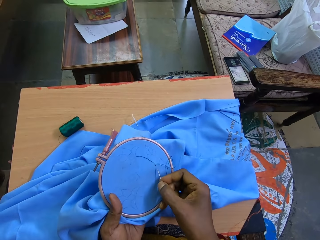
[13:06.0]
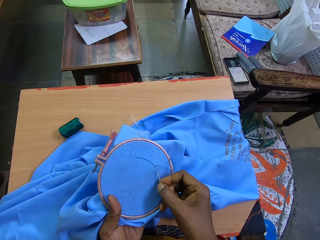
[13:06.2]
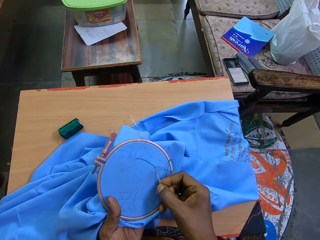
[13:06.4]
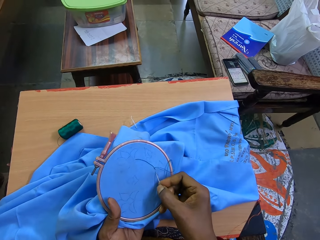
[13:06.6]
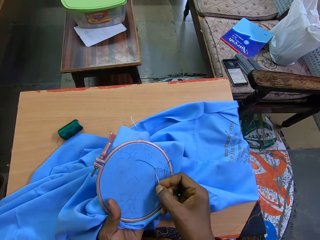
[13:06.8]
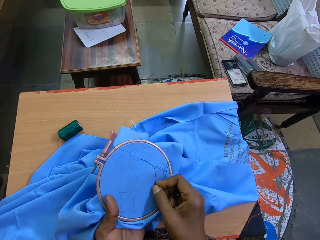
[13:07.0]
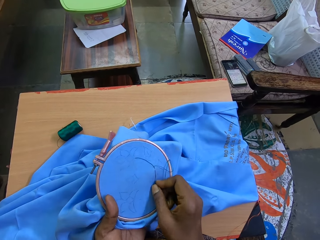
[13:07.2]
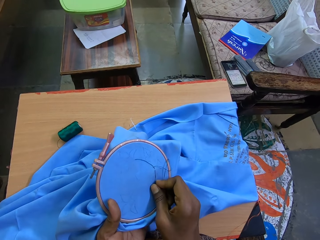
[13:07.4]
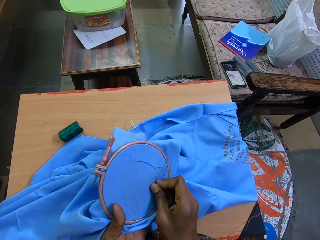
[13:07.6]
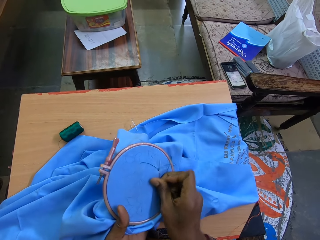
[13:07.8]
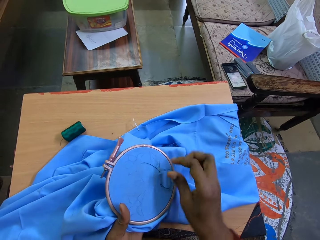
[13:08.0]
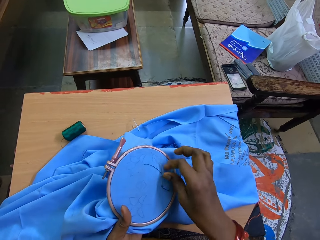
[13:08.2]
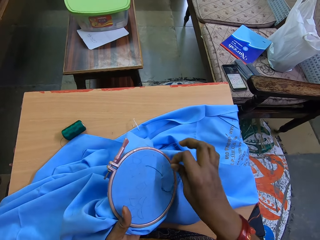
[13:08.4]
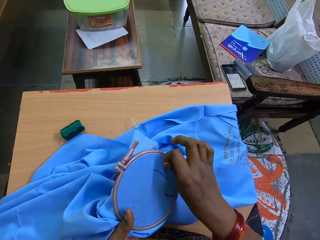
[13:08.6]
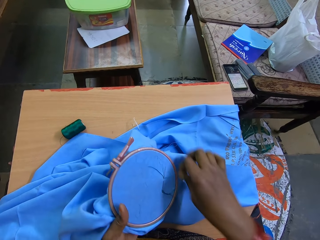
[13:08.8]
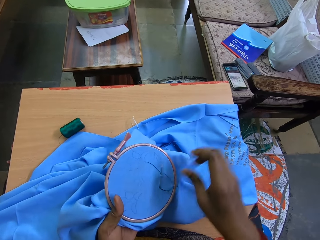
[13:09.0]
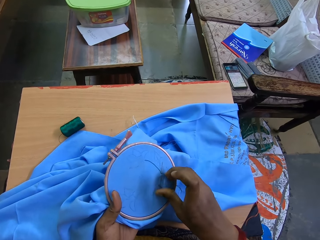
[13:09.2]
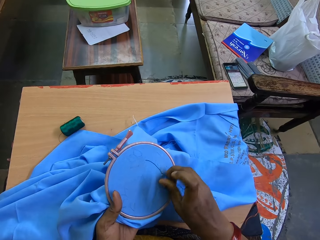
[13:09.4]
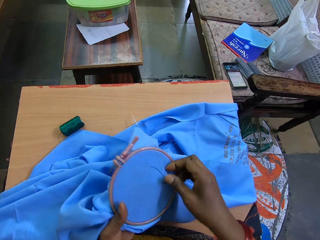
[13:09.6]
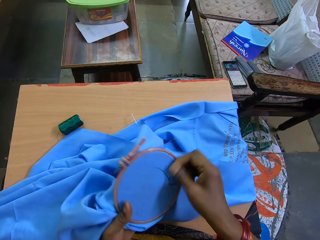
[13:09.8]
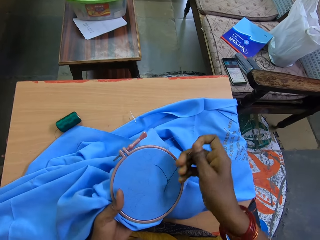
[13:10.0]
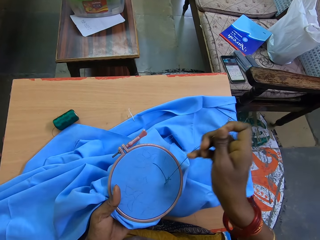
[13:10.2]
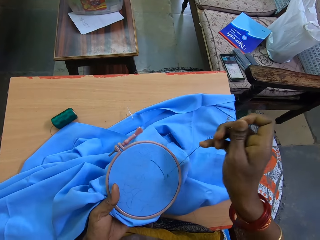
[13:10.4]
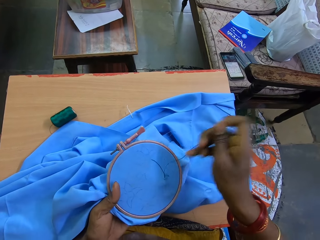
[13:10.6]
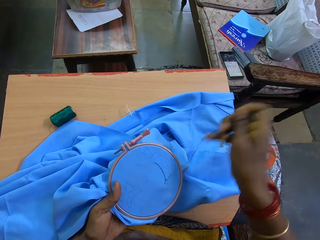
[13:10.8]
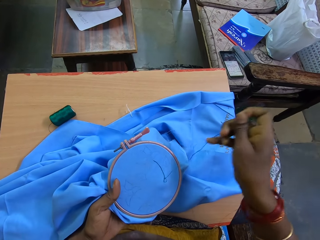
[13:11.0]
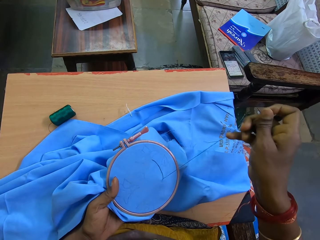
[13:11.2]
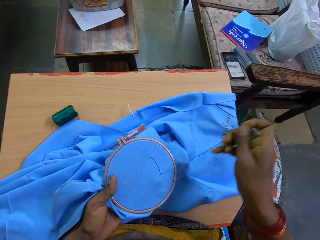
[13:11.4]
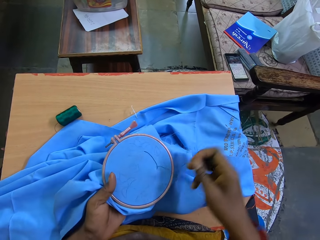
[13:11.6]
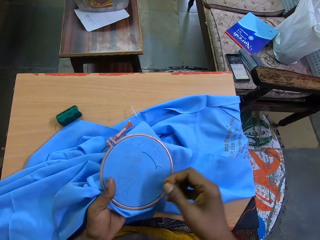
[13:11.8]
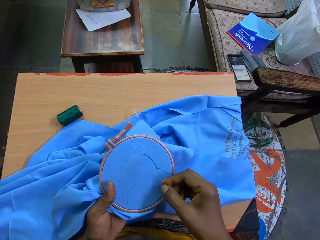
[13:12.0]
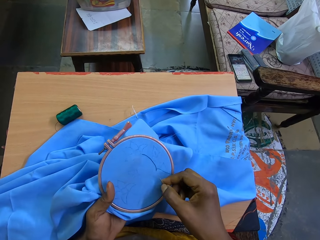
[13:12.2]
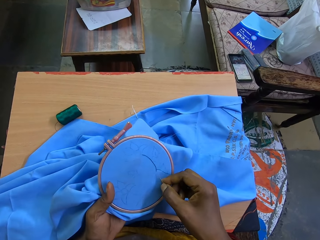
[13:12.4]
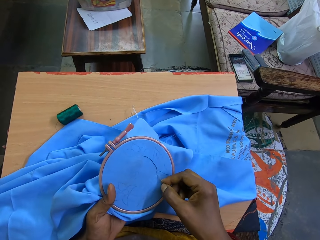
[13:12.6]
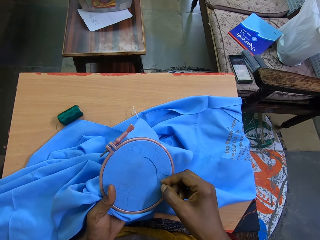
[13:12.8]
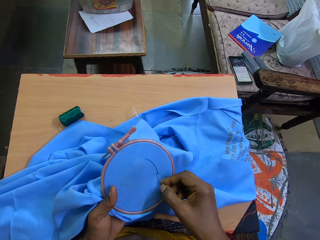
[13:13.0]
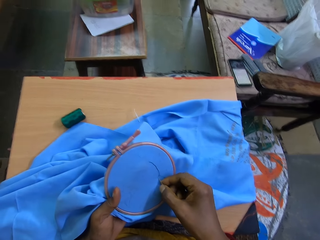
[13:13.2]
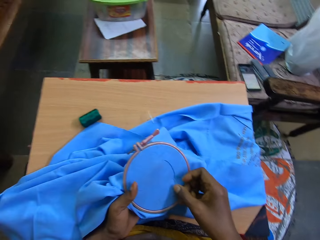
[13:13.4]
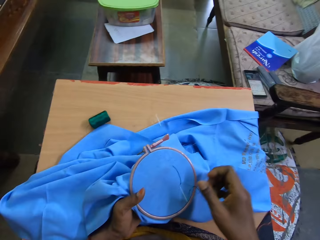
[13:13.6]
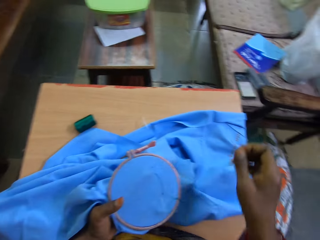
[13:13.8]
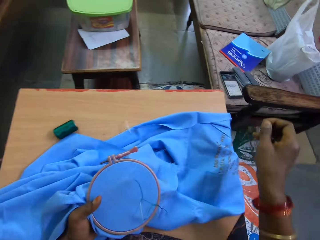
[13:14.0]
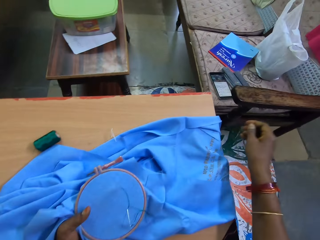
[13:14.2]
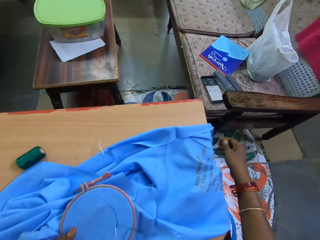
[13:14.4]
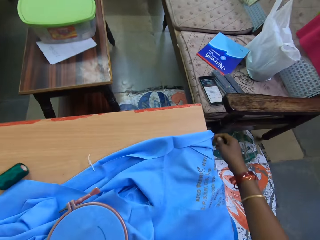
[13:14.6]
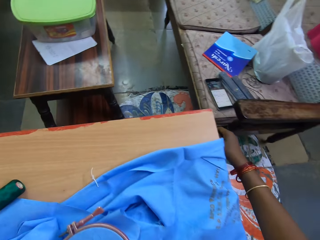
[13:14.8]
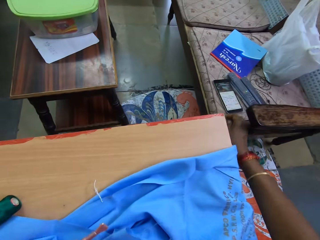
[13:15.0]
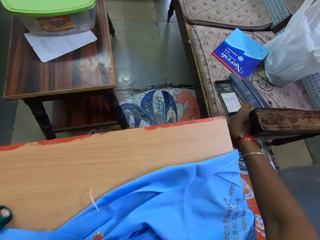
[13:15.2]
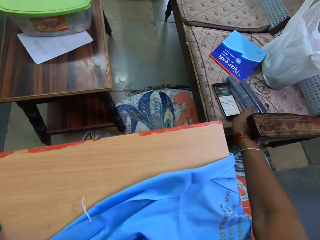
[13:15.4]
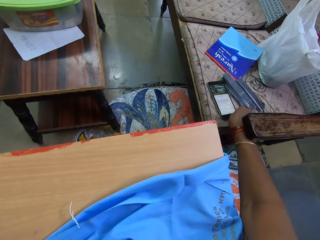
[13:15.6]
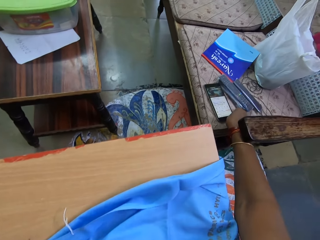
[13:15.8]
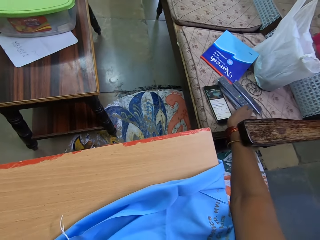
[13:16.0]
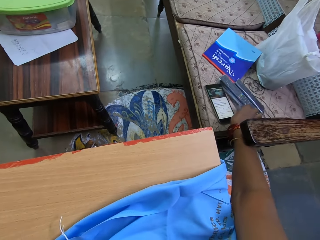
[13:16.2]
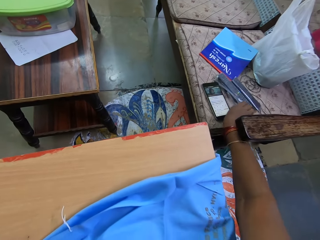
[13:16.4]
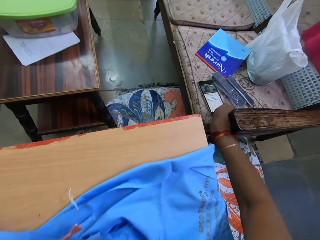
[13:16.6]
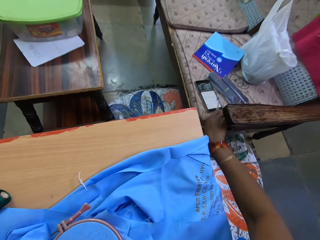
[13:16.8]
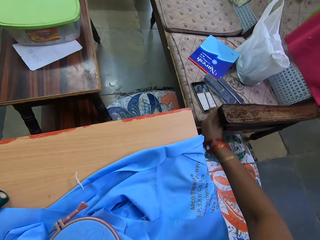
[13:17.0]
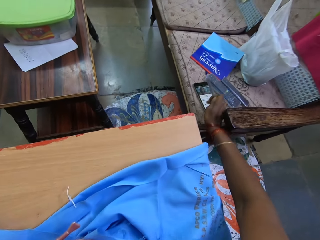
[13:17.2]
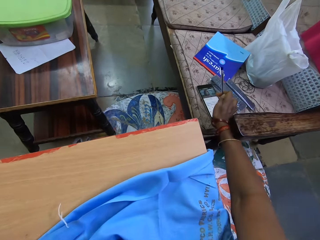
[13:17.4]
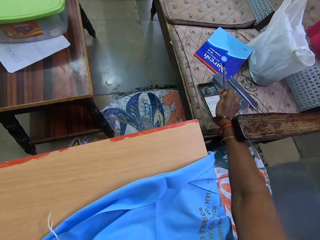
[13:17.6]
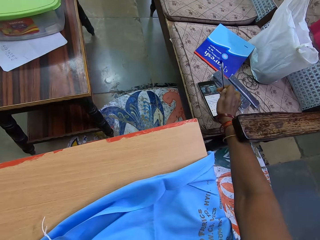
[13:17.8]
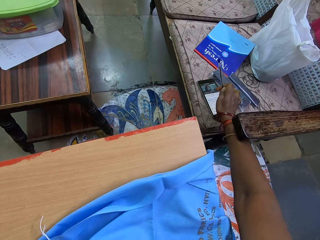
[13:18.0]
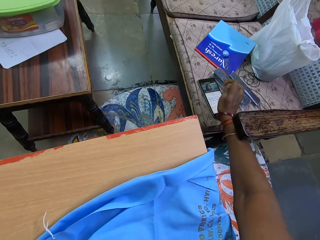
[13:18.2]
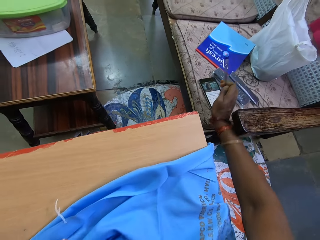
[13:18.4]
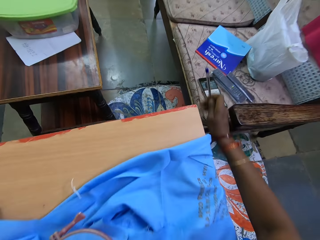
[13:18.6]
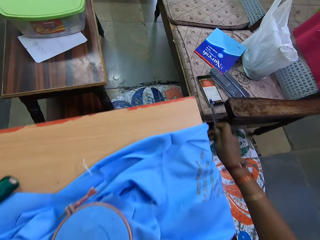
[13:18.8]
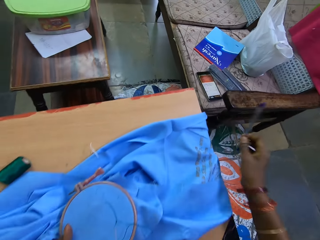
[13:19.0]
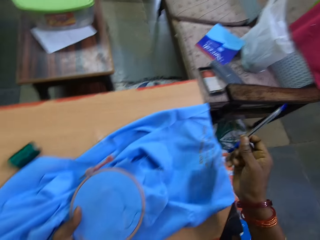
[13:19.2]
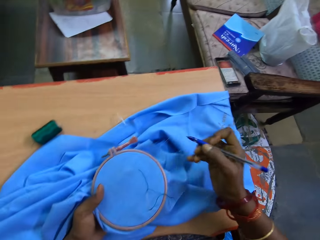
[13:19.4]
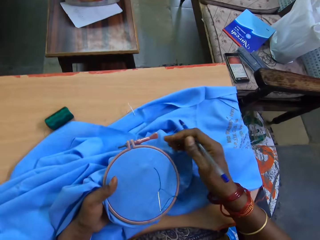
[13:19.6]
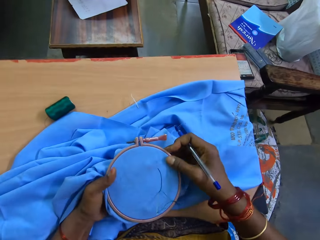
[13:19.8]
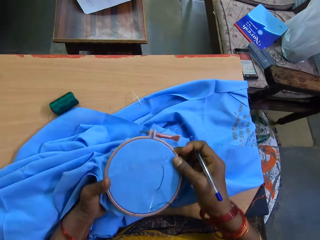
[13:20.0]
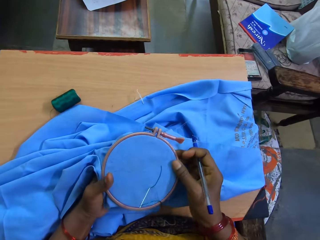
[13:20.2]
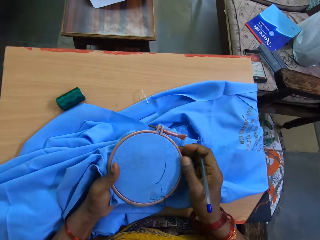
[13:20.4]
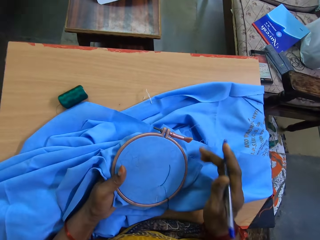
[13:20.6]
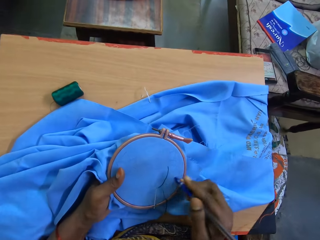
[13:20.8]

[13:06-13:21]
The camera wearer puts the needle on the fabric. She touches the thread. She touches the needle. She puts the needle on the fabric. She touches the phone. She picks up a pen from the chair with her right hand. She scrolls through her phone with her right hand. She touches the phone.

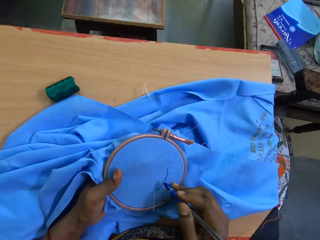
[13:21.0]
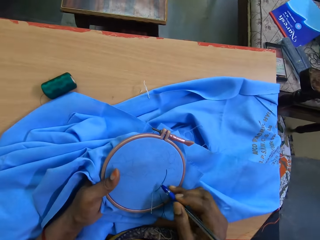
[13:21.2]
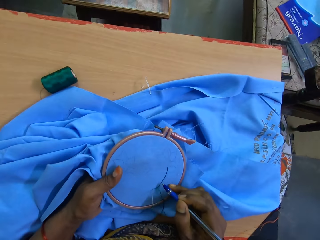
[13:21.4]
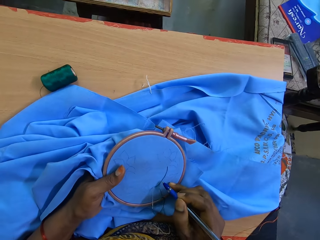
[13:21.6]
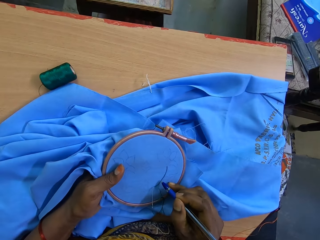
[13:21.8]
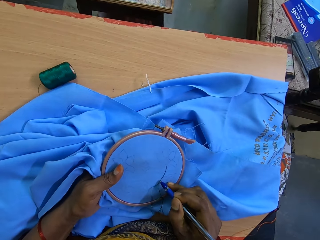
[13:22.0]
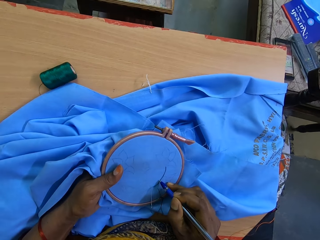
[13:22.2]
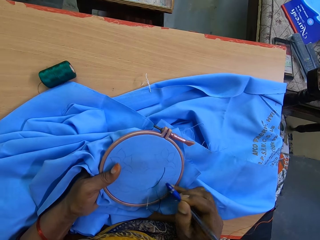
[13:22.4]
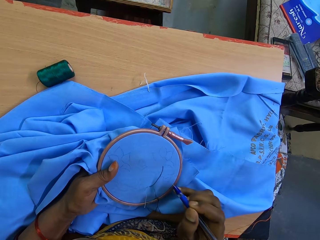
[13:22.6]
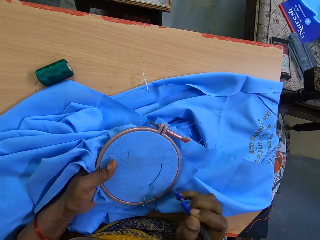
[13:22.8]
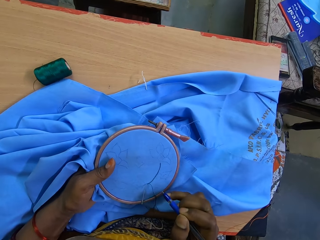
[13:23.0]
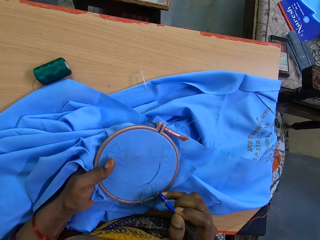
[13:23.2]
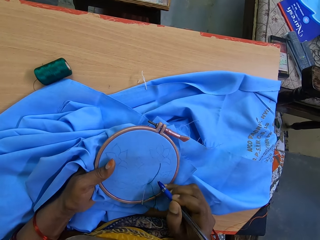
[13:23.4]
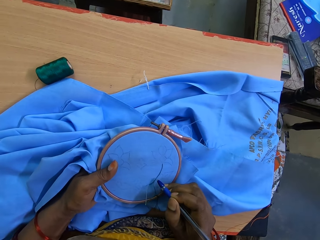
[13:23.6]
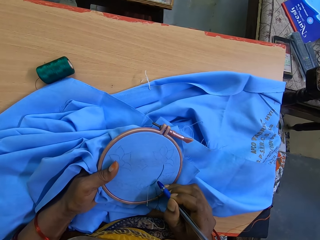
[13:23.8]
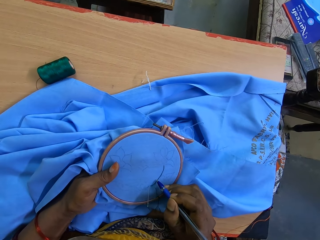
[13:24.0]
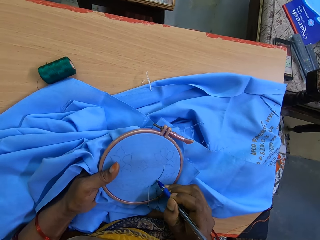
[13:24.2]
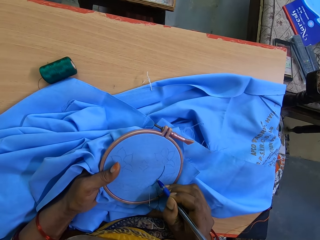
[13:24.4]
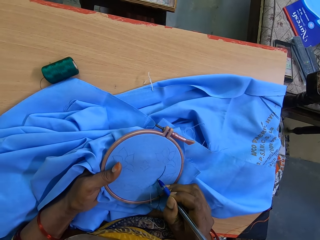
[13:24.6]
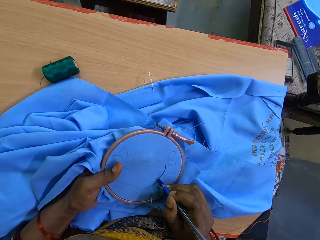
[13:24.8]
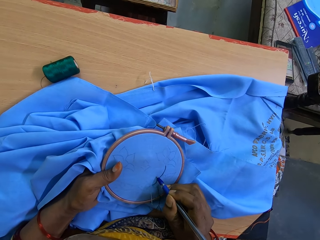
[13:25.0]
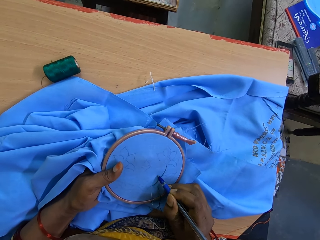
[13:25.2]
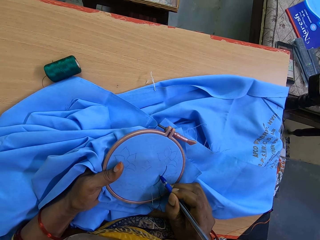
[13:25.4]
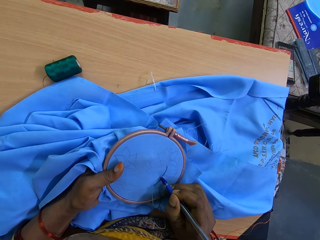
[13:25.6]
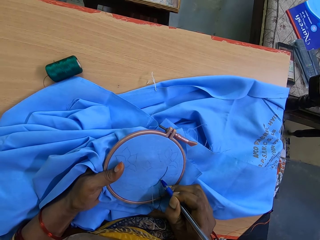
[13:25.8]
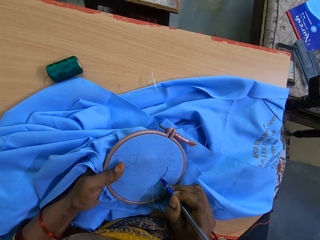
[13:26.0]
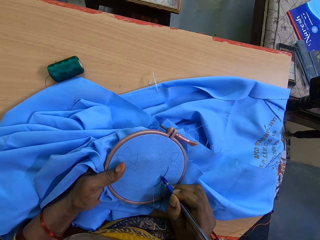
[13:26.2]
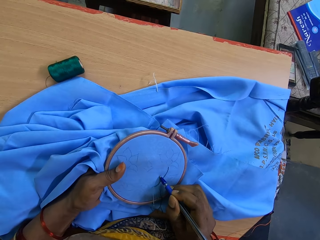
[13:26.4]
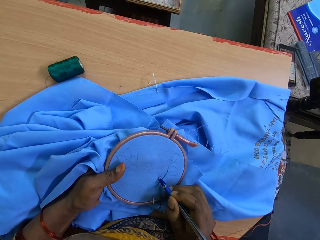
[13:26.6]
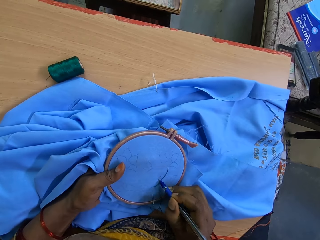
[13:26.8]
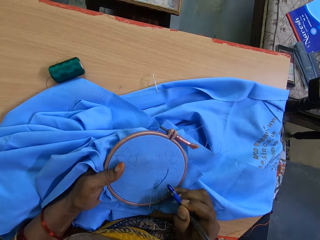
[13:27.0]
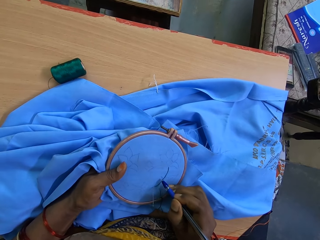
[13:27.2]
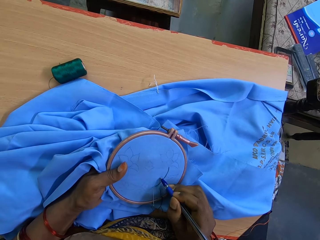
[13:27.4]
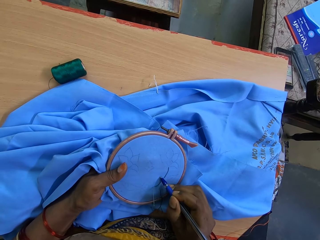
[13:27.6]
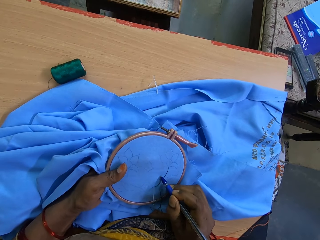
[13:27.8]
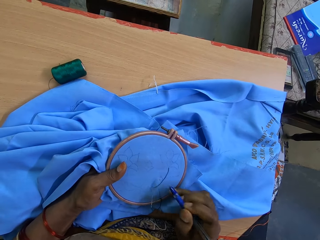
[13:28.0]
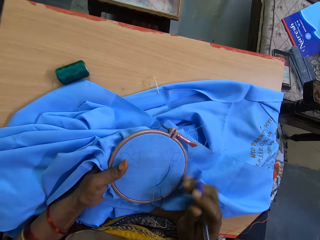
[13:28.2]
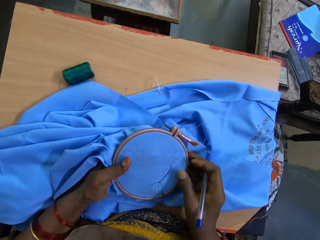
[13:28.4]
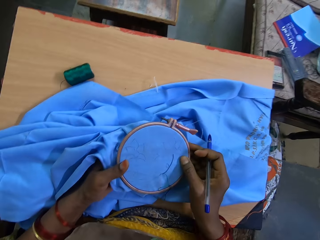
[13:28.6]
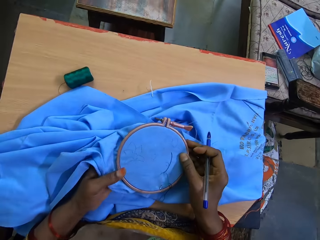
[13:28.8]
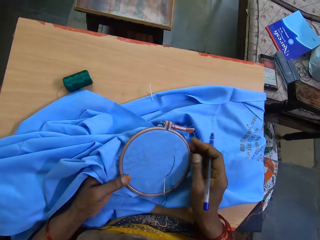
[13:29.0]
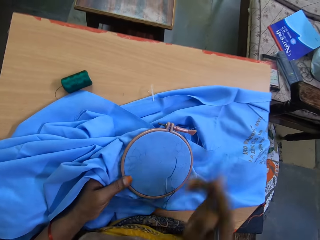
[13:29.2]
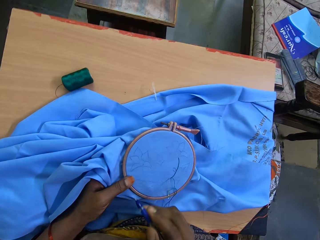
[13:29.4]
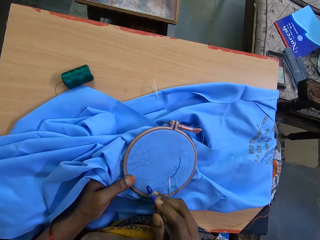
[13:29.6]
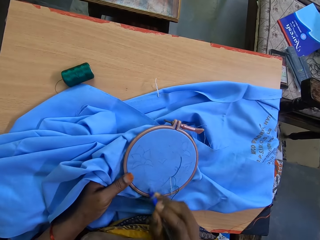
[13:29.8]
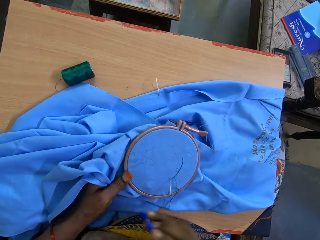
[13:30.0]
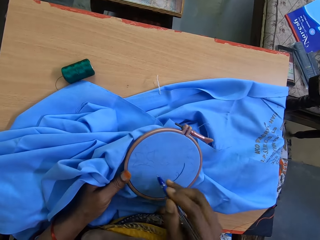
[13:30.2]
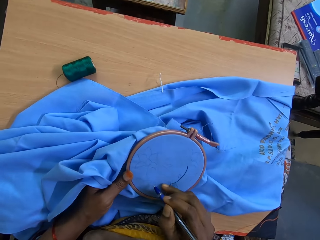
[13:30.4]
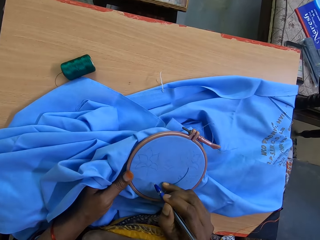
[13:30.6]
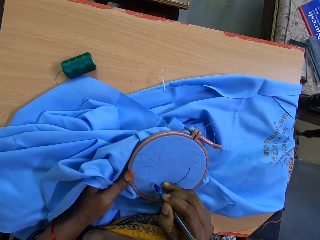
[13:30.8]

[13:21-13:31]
The camera wearer draws on the fabric. They adjust the embroidery hoop with the right hand.
